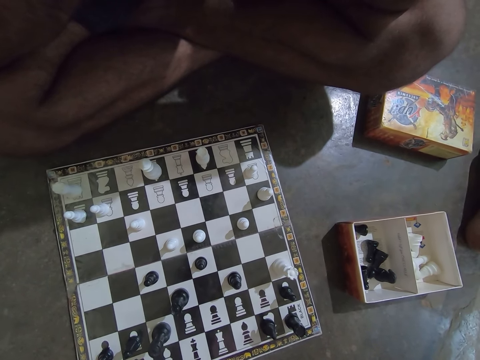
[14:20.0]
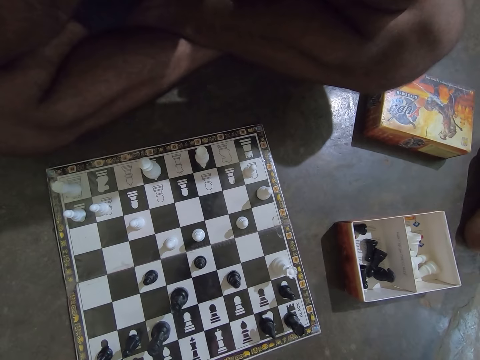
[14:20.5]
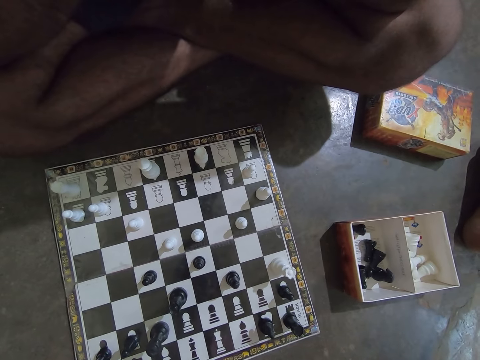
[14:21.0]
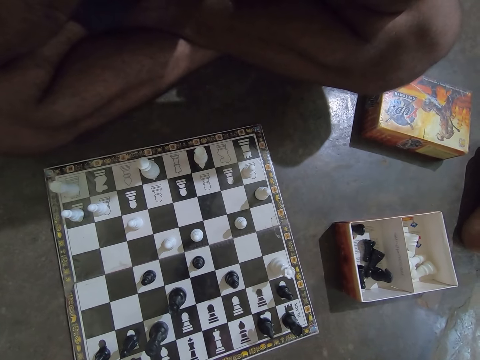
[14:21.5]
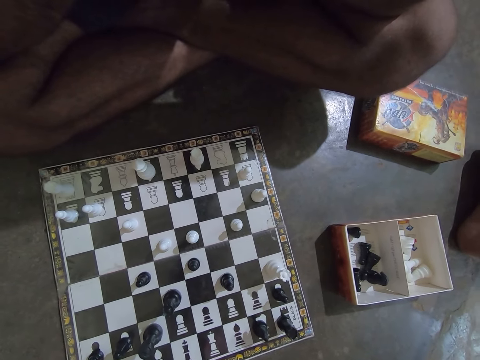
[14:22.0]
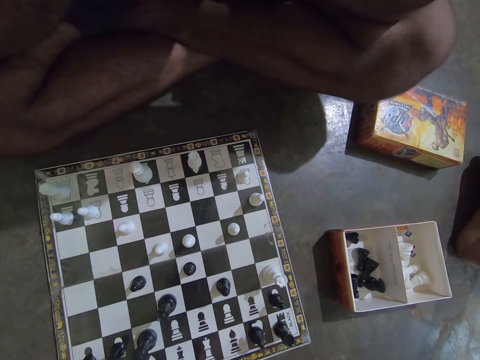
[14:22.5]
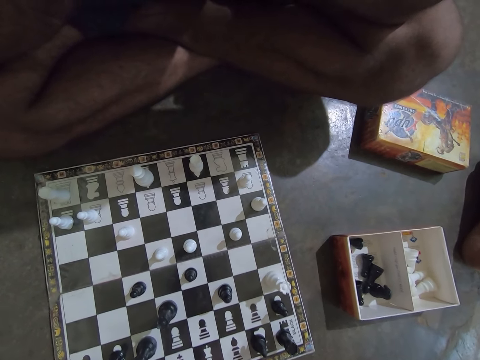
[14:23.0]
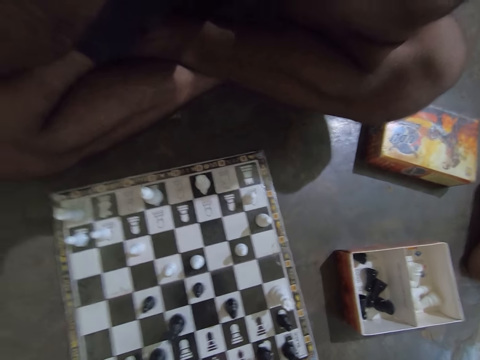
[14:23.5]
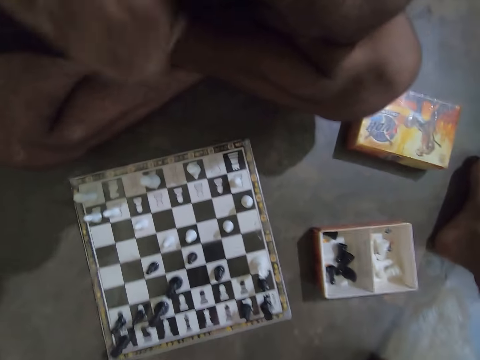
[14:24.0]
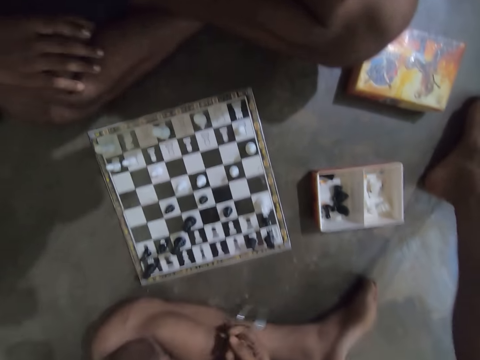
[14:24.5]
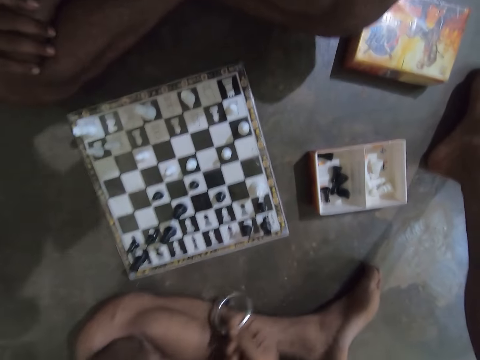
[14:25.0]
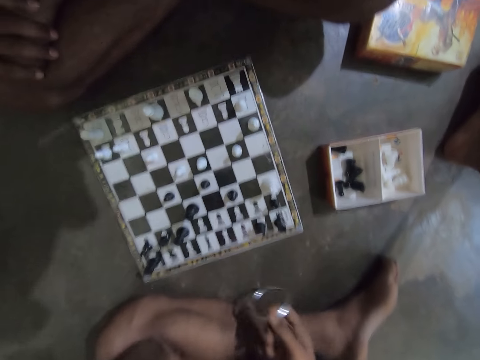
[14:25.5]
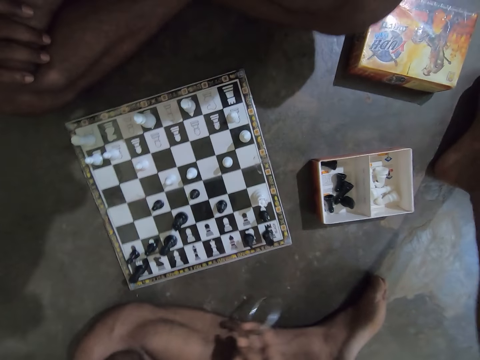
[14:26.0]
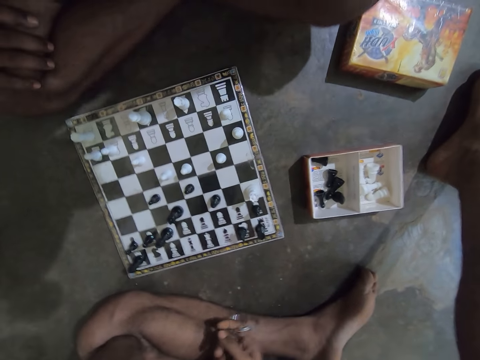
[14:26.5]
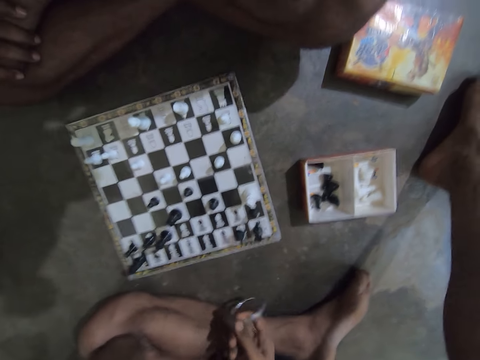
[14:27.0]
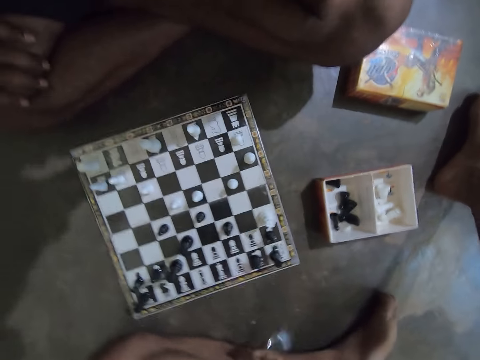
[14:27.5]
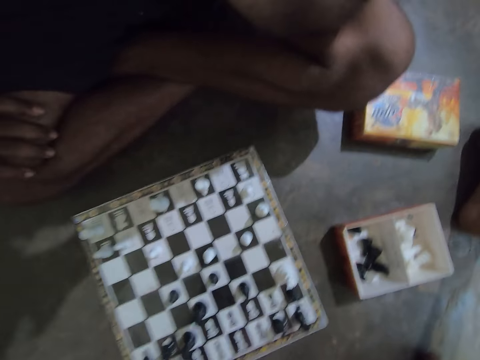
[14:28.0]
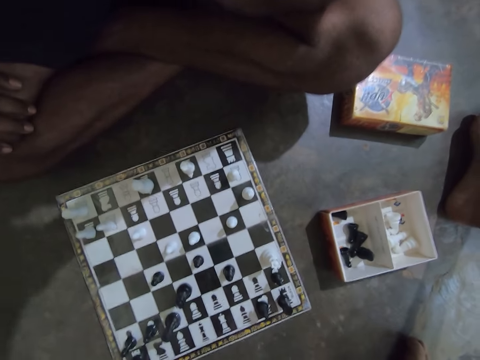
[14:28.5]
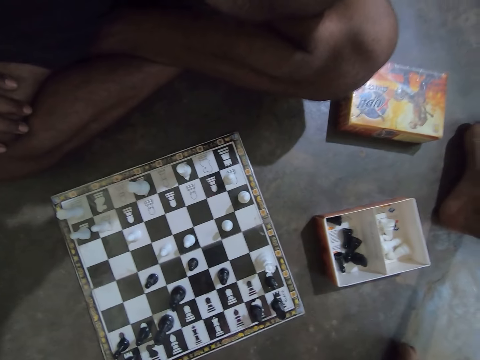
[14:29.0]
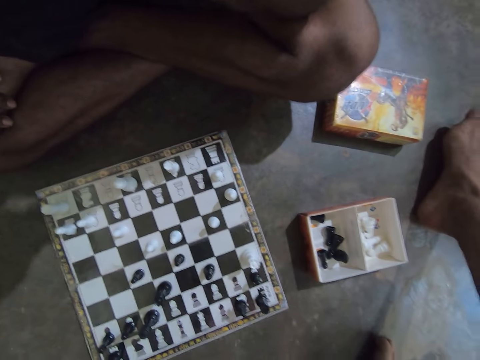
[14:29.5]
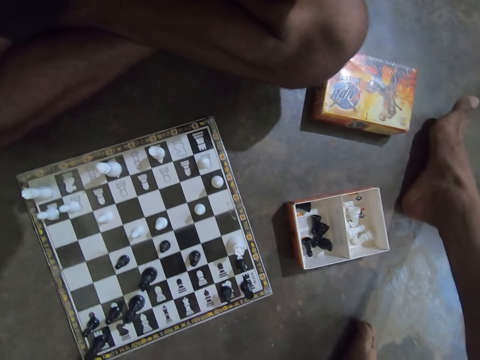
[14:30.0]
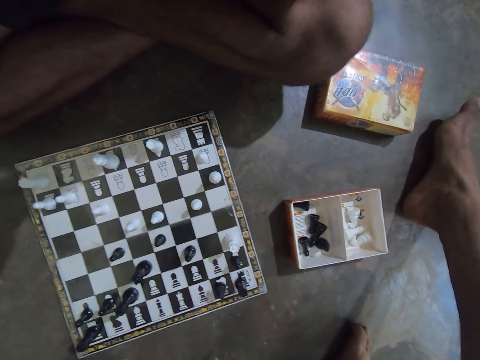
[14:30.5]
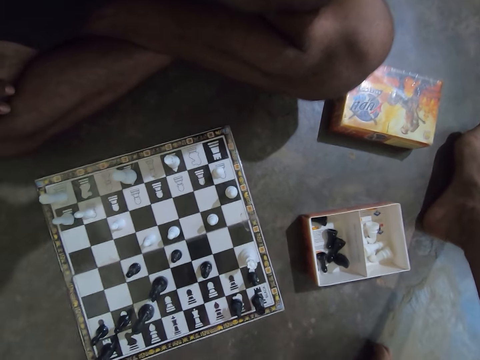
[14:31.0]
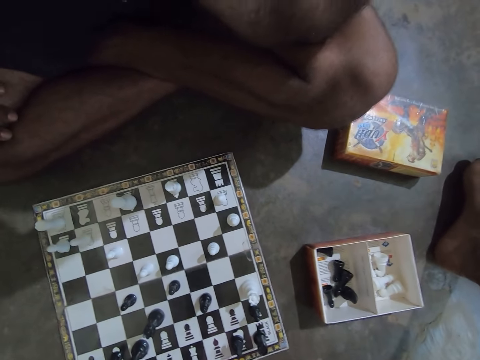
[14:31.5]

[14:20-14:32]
The man places his right hand on his right leg and adjusts himself on the floor.

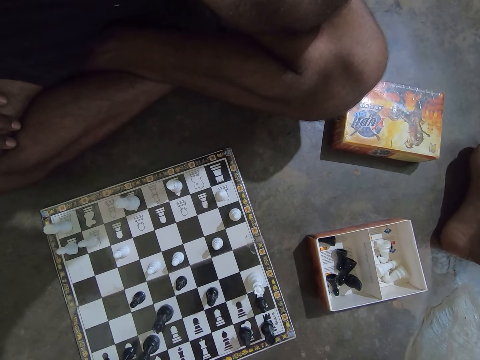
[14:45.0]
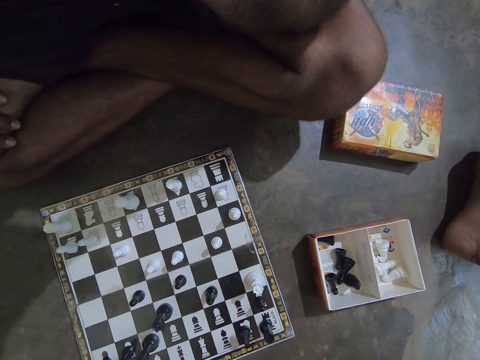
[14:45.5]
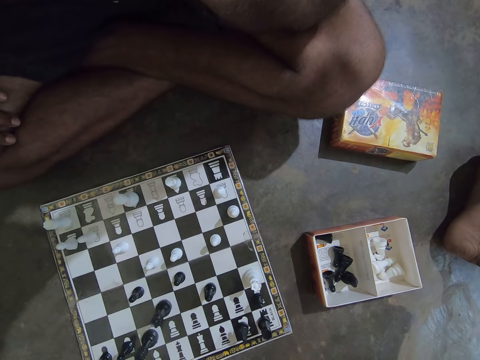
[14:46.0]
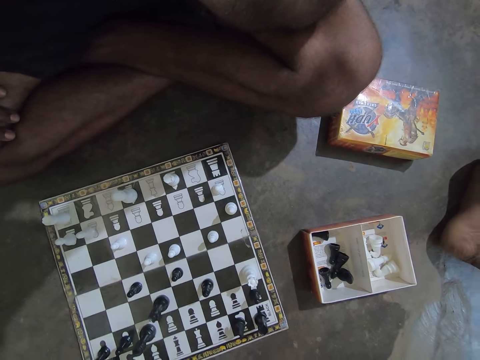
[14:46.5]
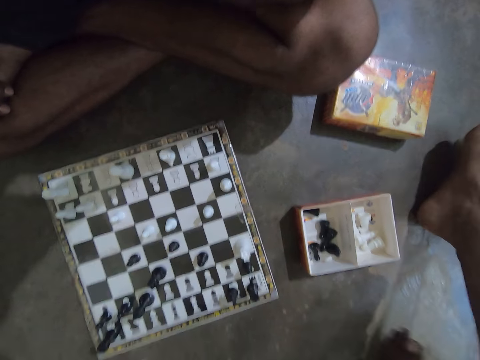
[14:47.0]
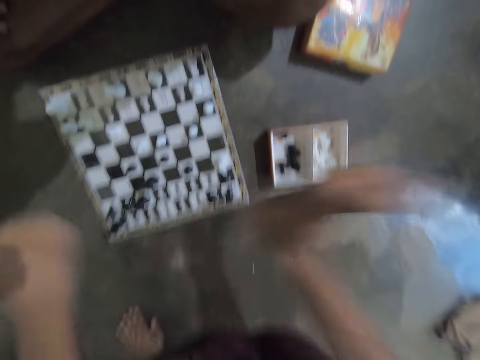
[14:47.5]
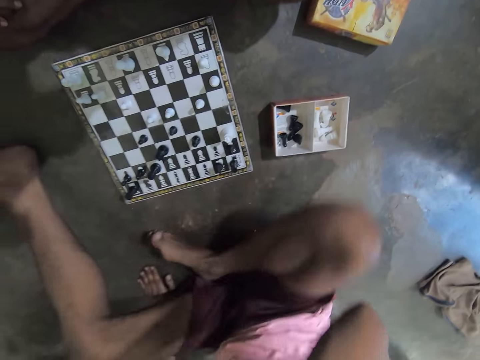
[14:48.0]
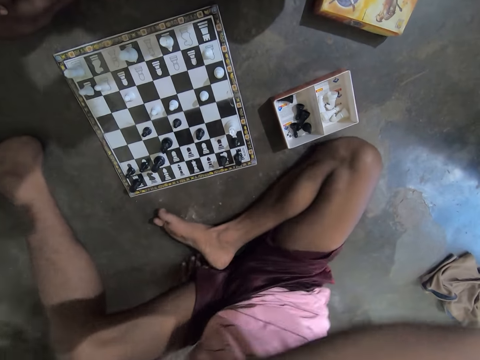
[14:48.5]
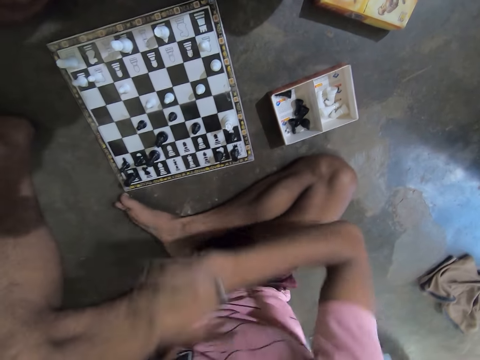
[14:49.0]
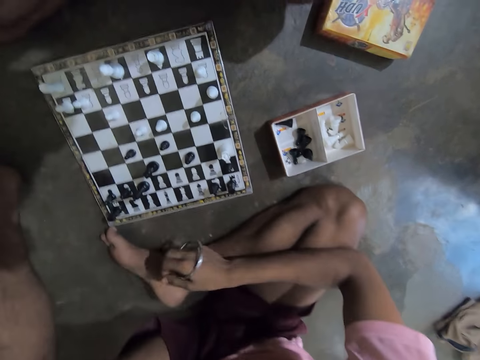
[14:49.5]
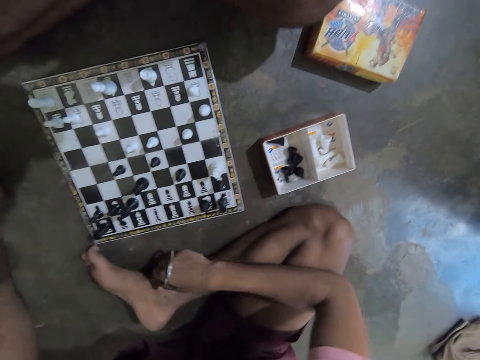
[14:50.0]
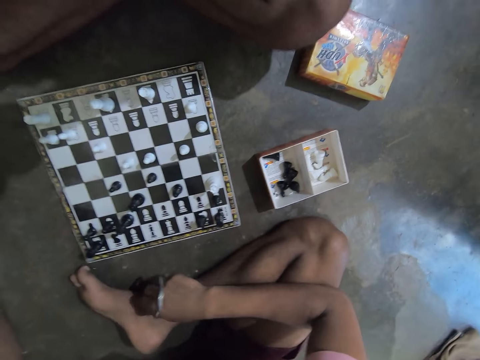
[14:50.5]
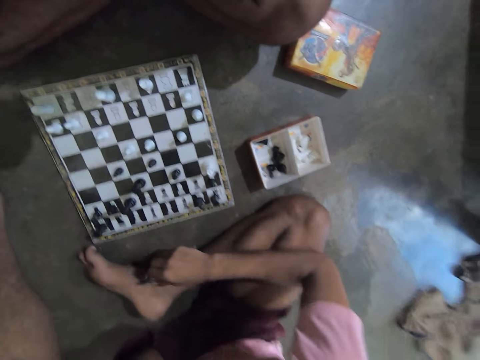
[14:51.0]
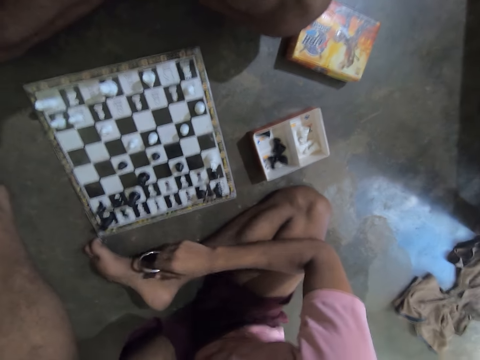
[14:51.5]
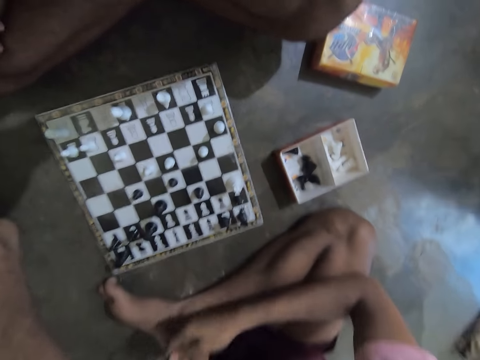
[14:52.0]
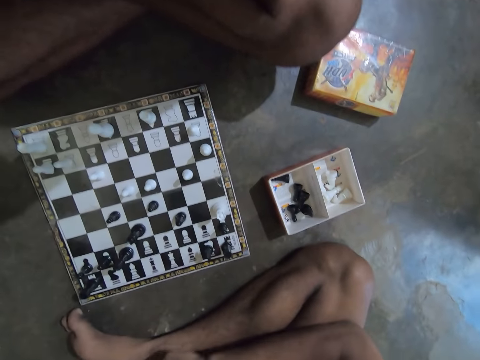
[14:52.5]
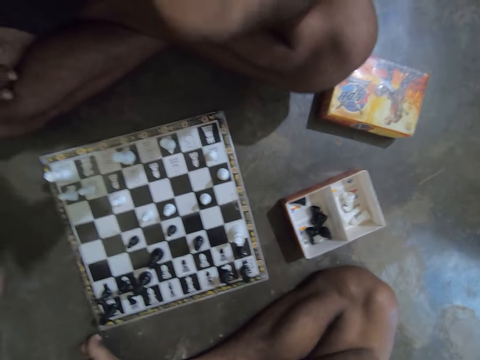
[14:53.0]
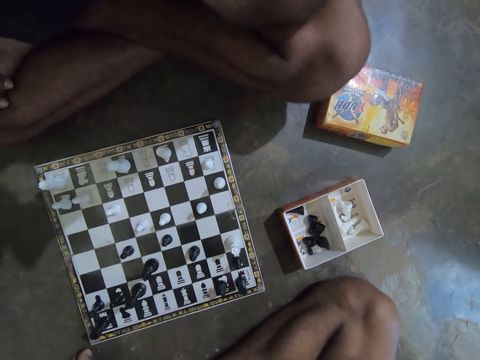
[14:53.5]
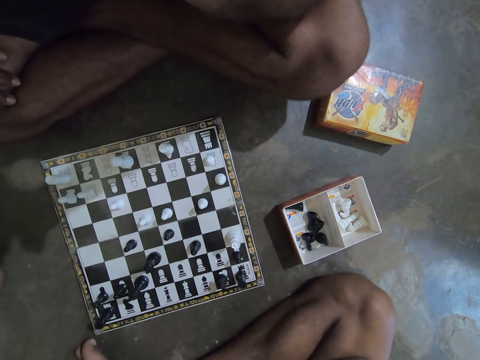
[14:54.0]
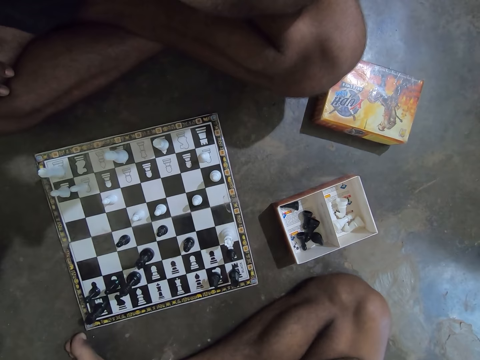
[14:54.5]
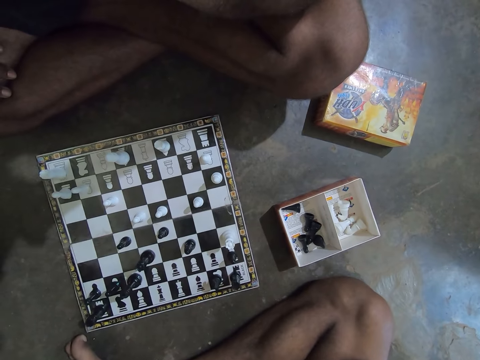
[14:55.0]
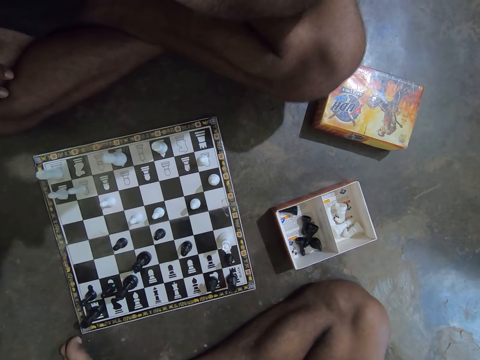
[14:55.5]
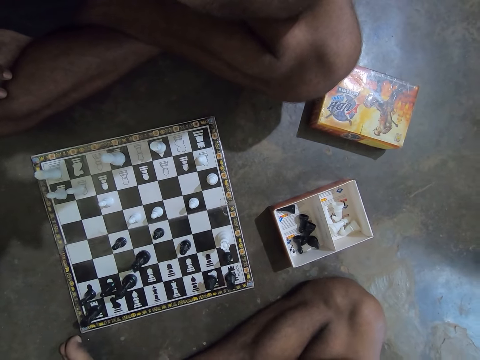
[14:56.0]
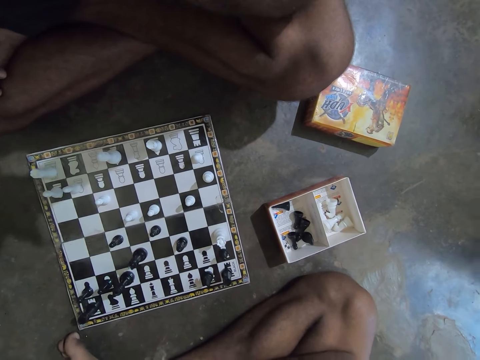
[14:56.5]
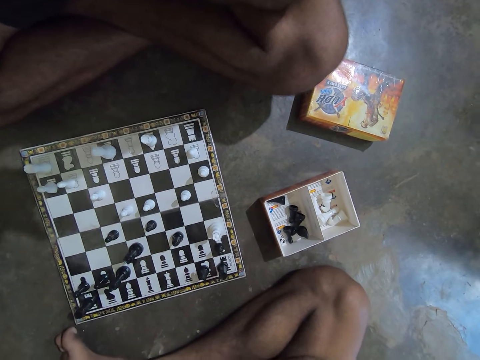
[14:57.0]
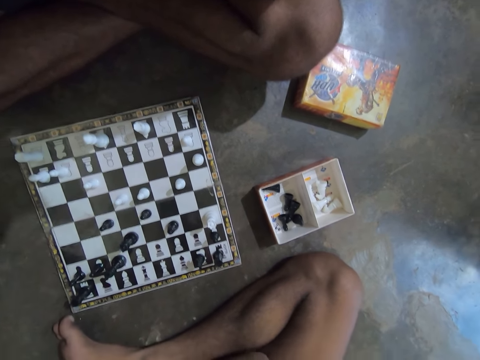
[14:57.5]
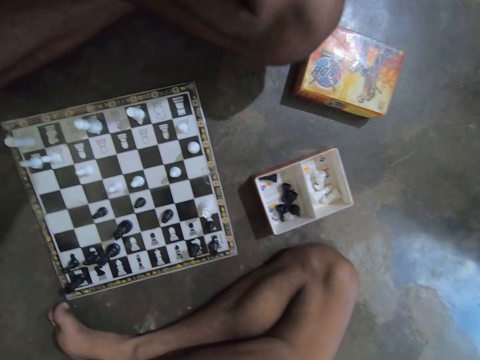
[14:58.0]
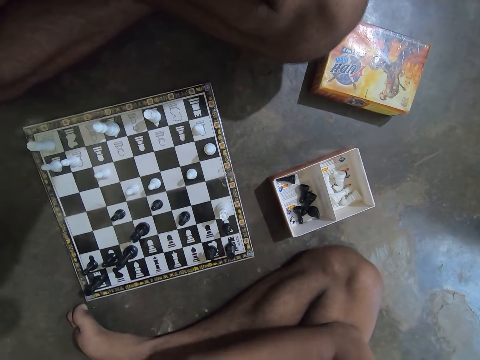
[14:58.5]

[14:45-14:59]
The camera wearer brings his right leg backward and stretches his left leg forward. He repositions himself on the floor. He hits the ring on the floor with his right hand. He hits the ring on his right foot.
